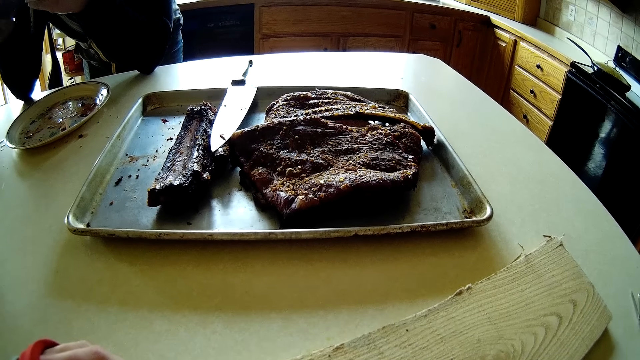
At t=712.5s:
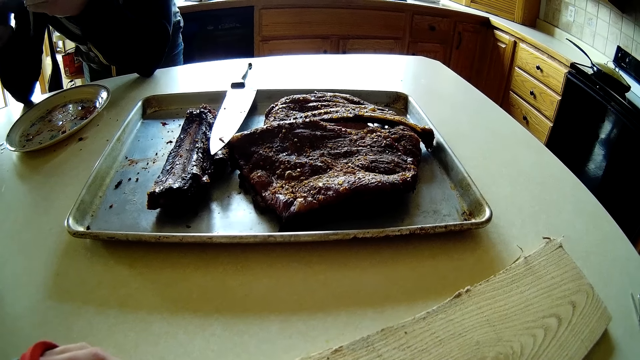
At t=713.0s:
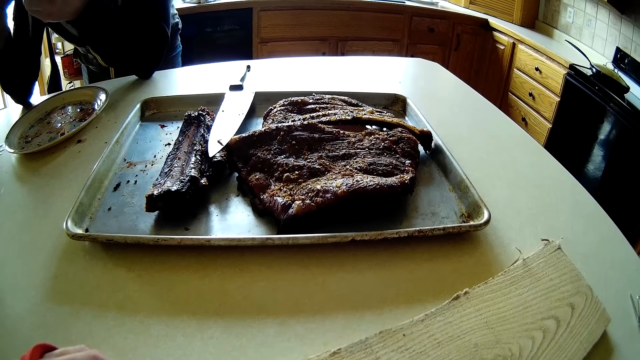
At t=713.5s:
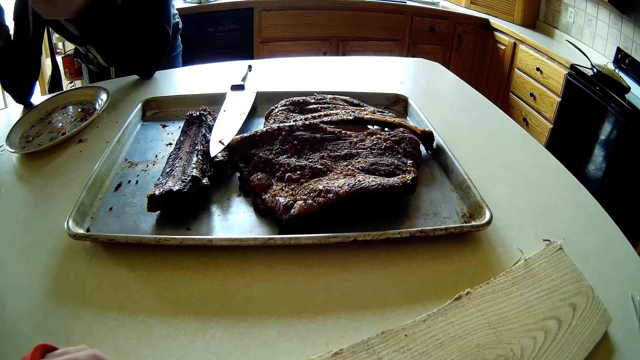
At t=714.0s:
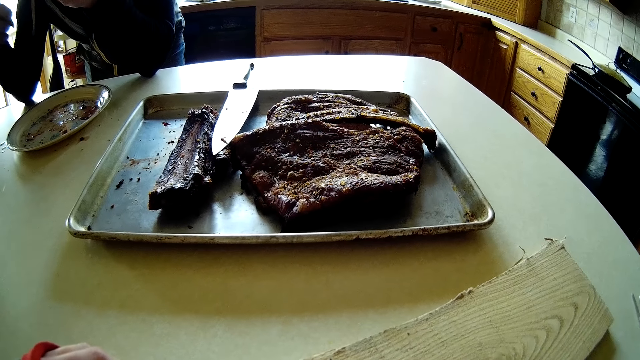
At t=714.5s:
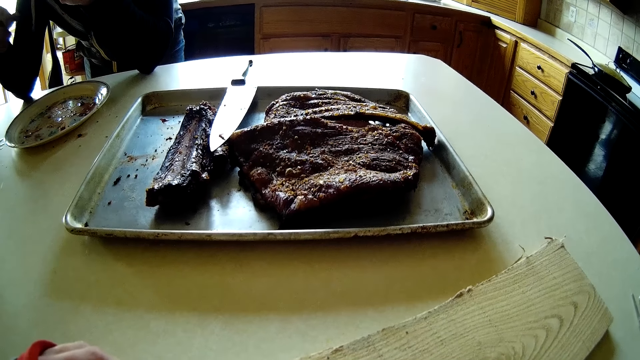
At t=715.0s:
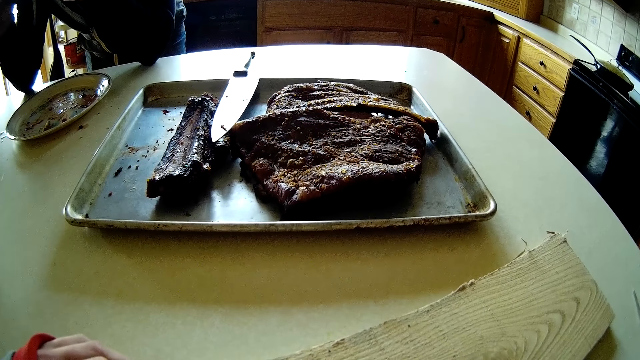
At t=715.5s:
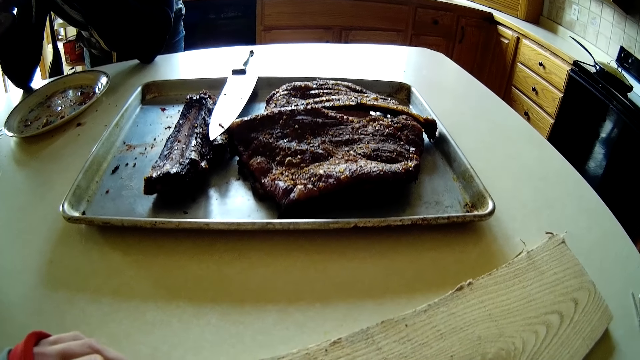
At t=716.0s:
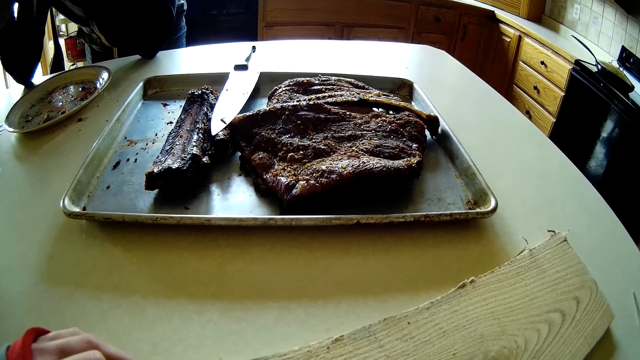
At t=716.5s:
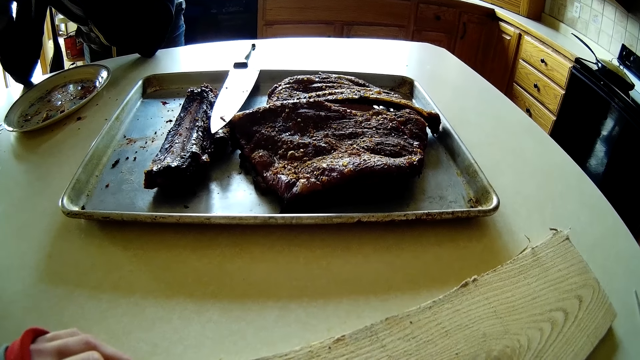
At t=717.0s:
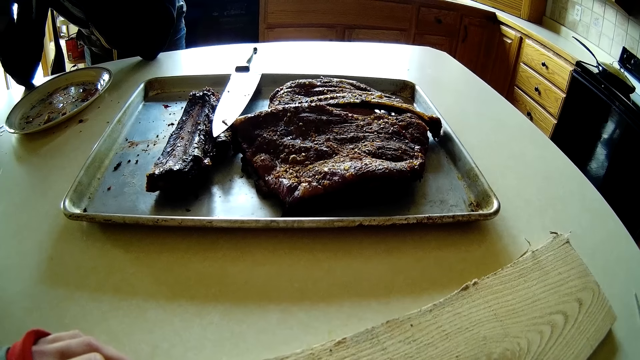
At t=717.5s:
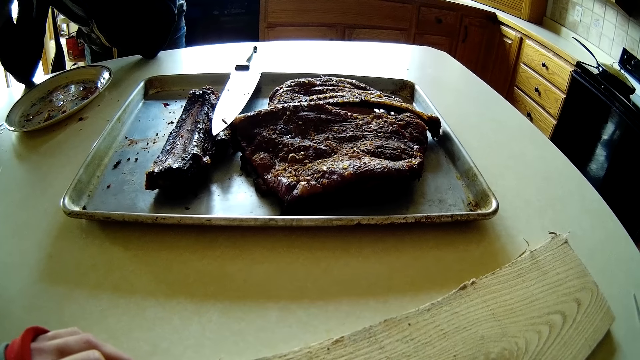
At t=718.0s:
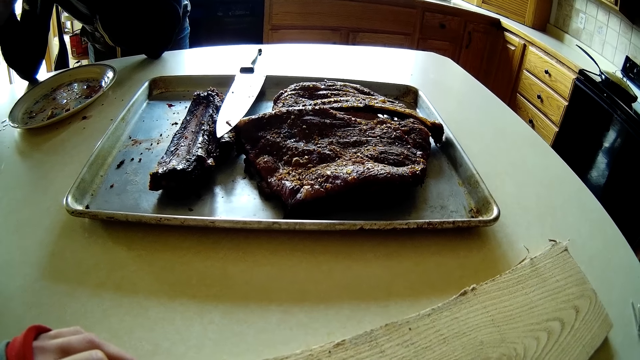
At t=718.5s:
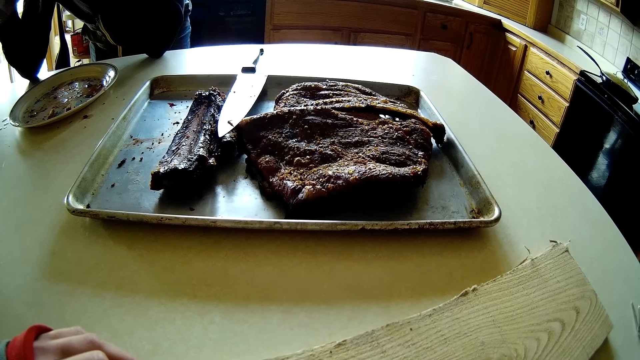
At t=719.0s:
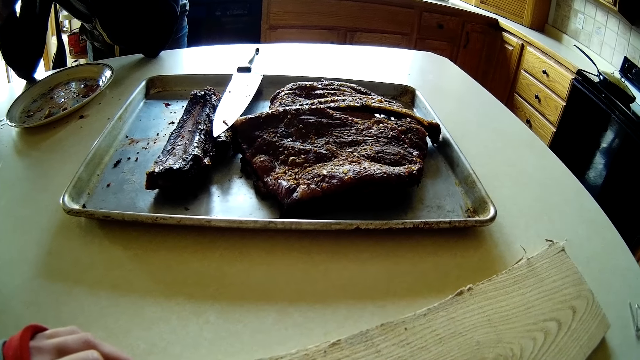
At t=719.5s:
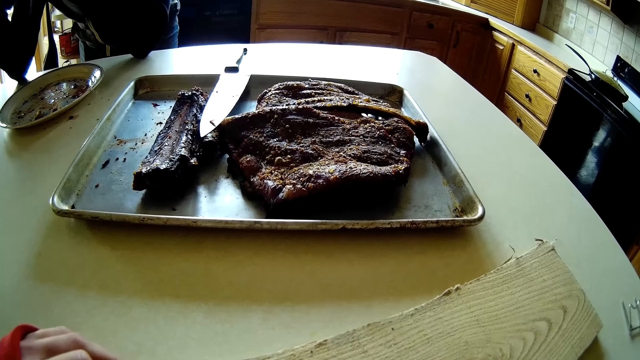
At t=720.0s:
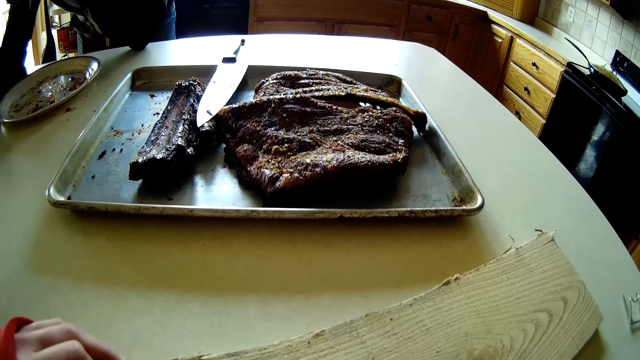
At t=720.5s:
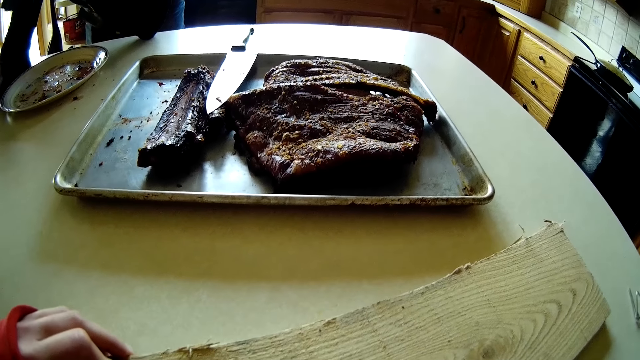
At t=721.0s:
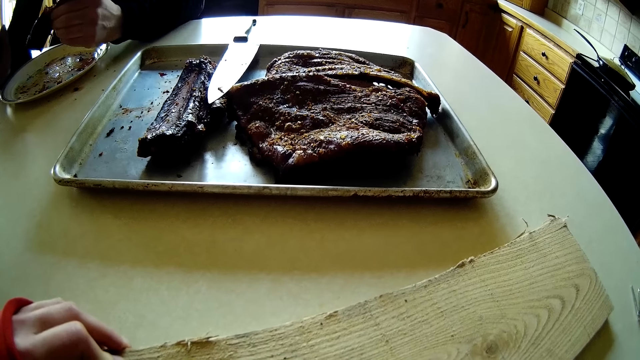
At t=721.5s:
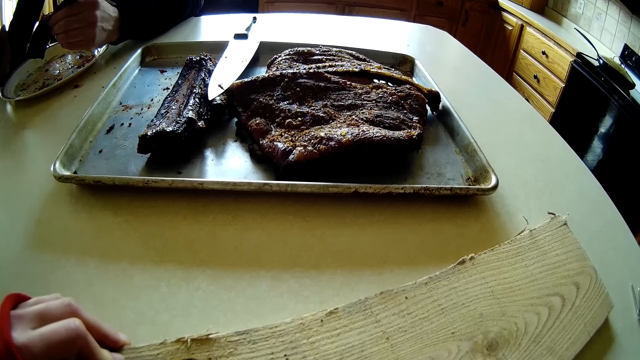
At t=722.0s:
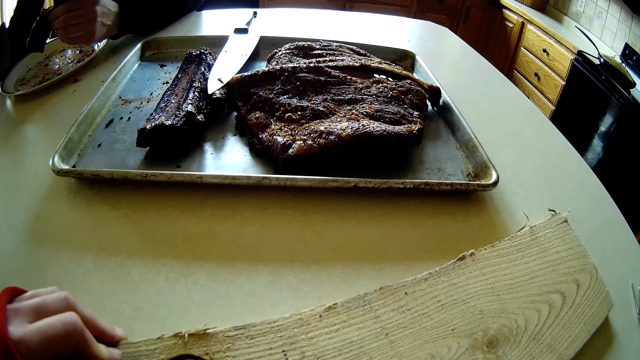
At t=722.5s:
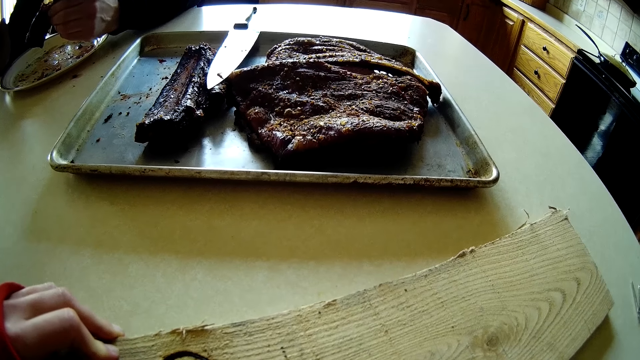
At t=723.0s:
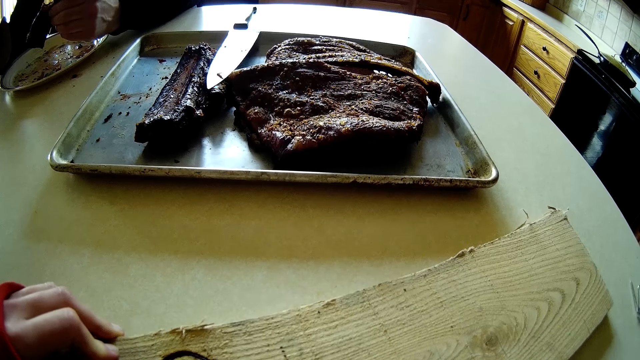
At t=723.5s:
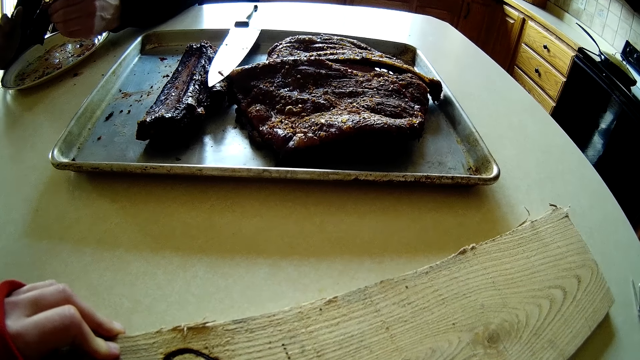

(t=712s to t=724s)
The man drops a piece of bone on the plate with his right hand. The camera wearer drops meat trash.

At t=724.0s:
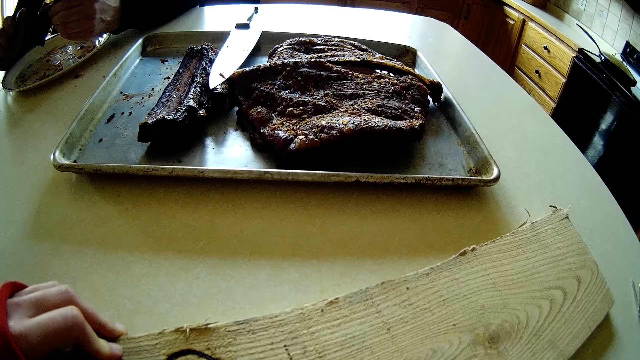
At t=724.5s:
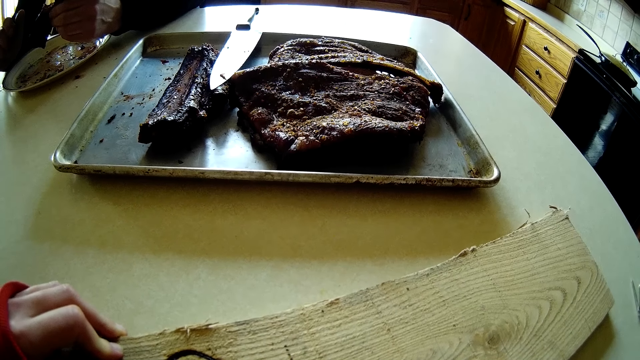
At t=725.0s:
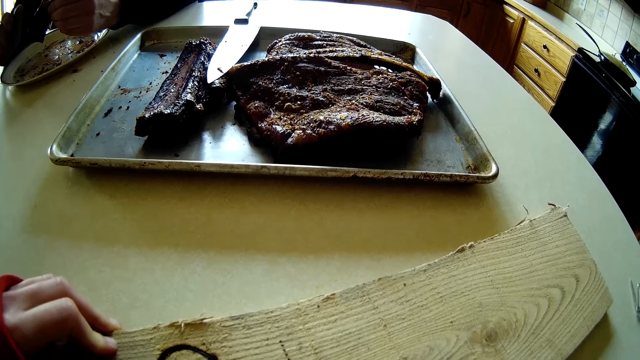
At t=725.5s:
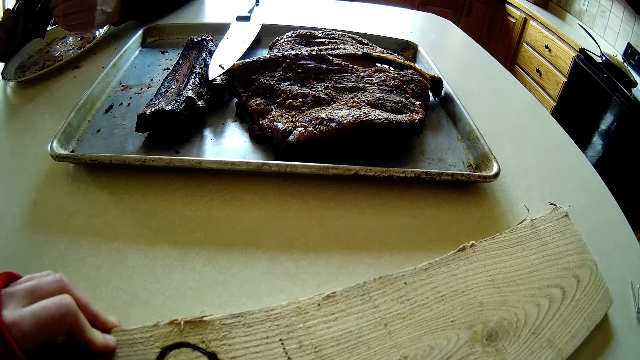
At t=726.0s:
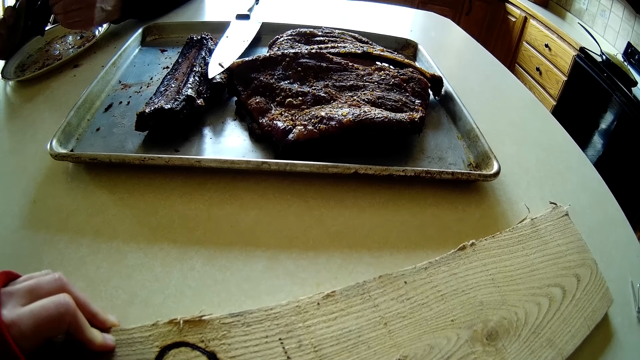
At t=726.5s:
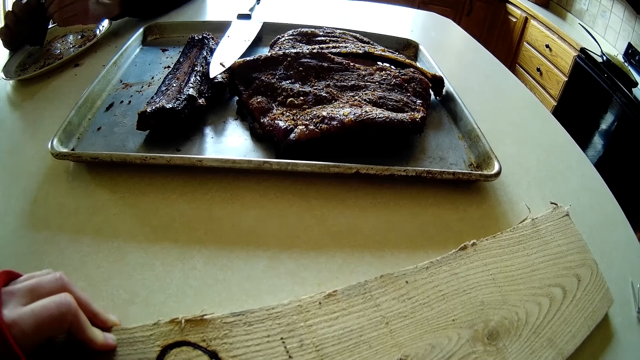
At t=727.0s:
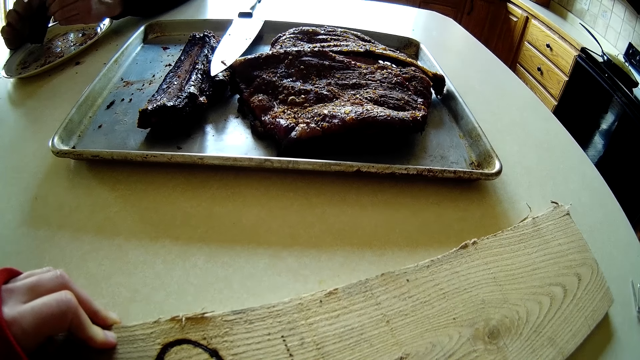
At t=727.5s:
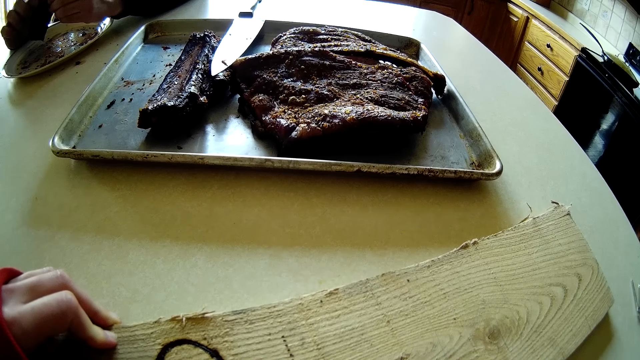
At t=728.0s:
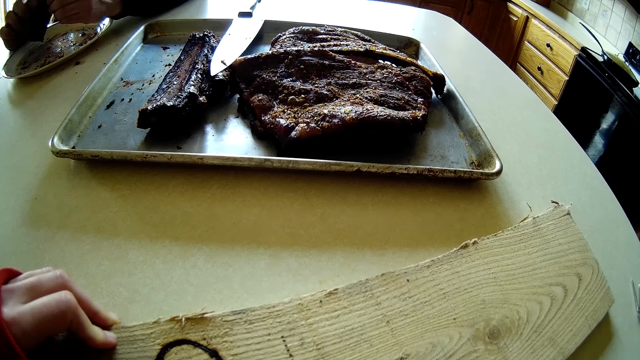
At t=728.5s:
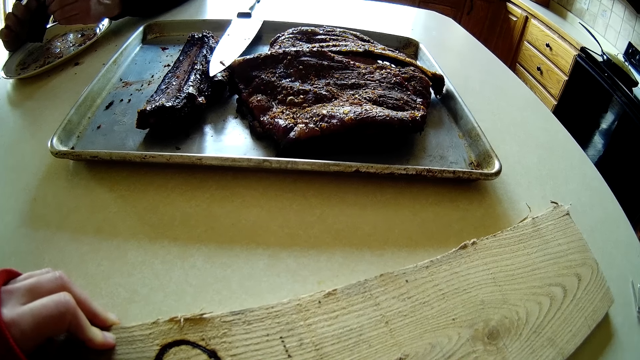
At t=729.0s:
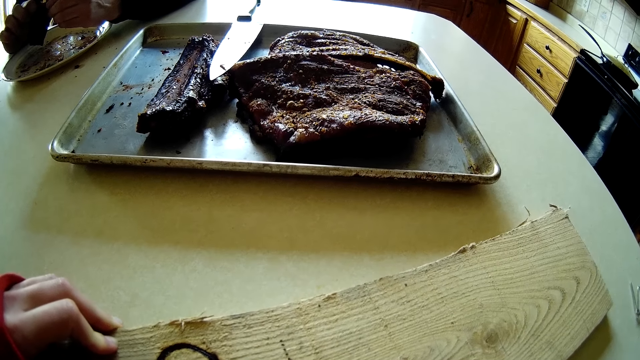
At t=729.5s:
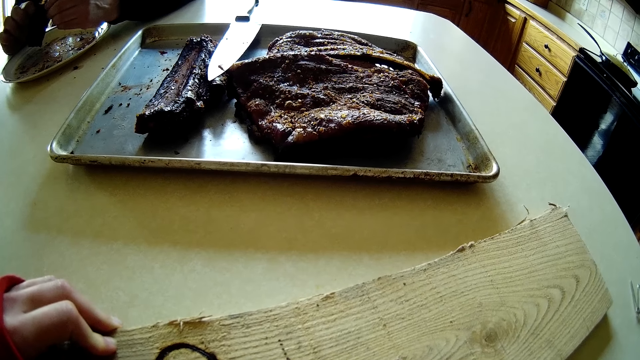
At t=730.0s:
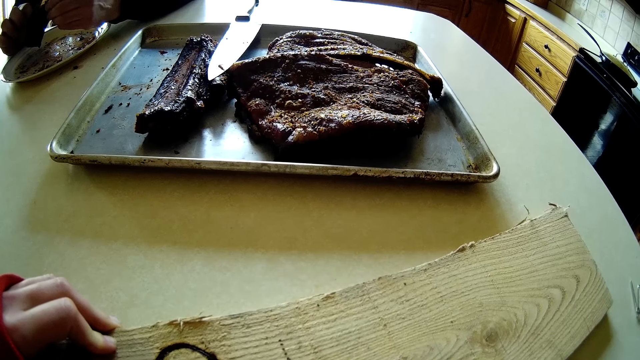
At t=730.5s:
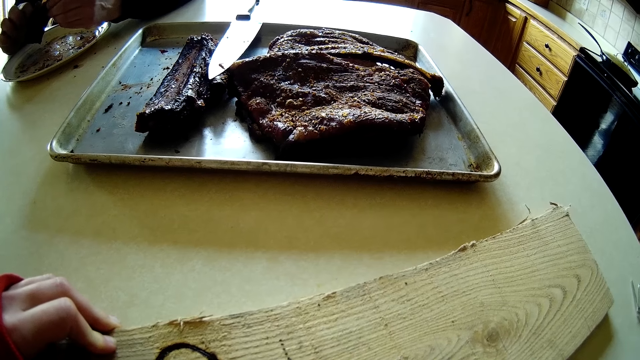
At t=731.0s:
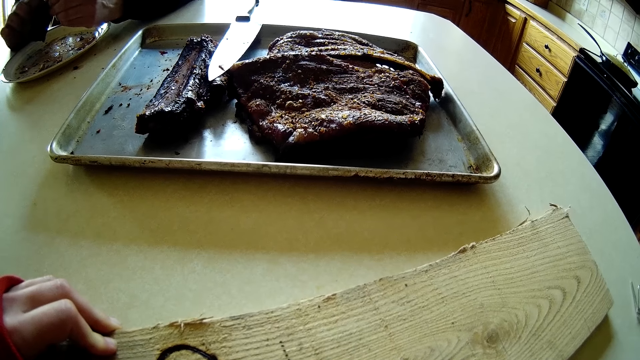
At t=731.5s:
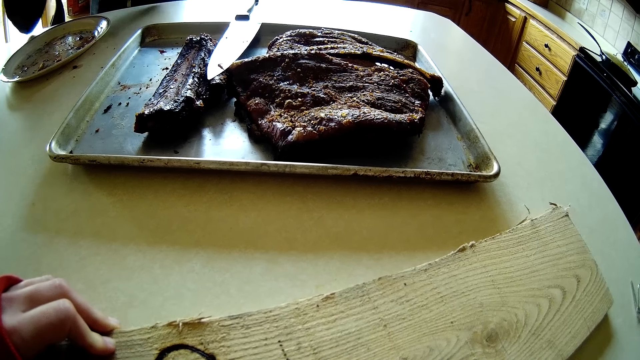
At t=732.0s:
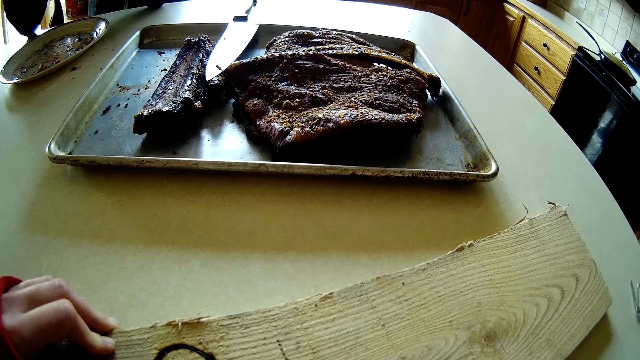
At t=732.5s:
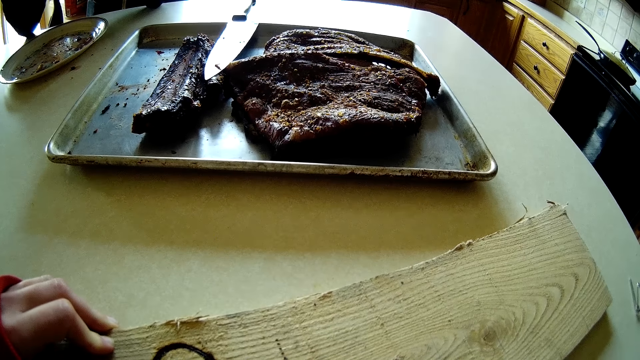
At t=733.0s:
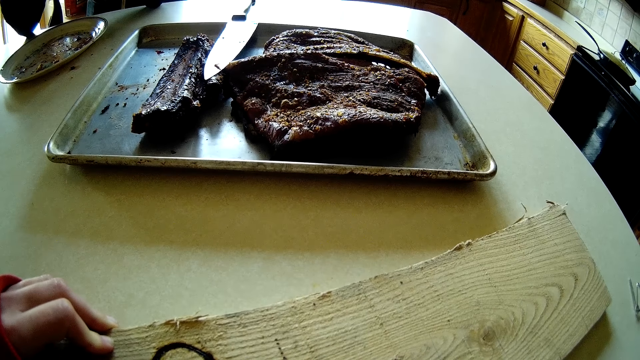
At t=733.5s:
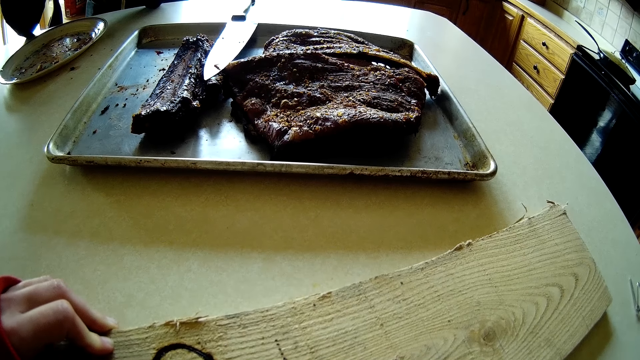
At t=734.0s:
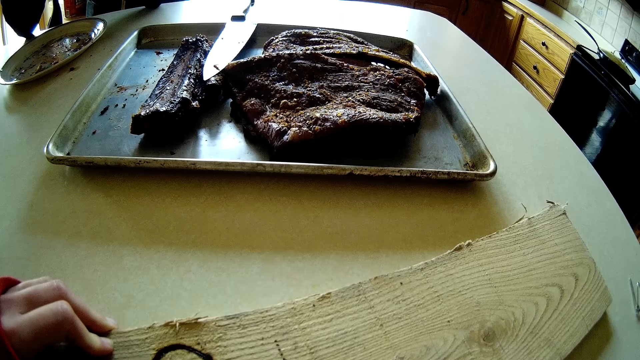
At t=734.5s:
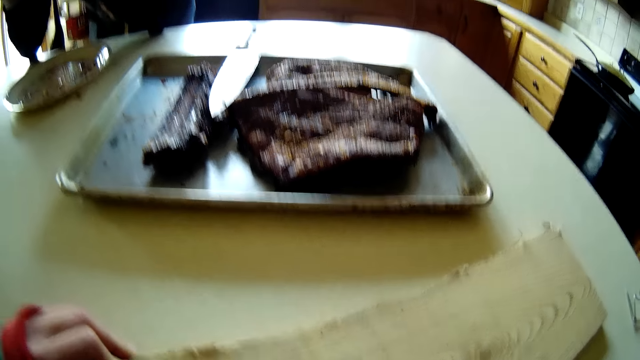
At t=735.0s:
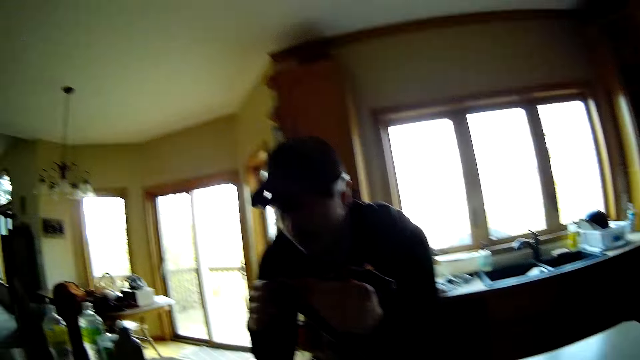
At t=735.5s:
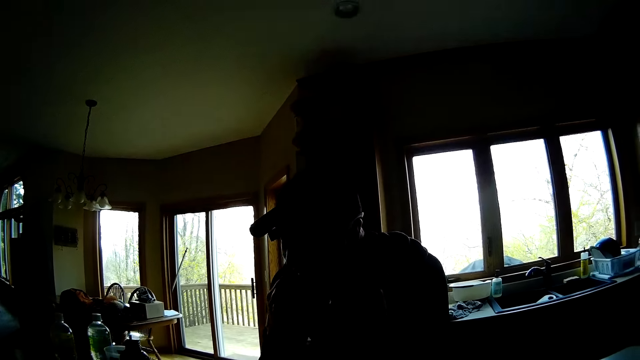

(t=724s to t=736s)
The camera wearer touches meat with the right hand. They converse with the man.
